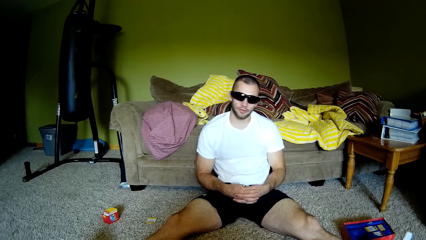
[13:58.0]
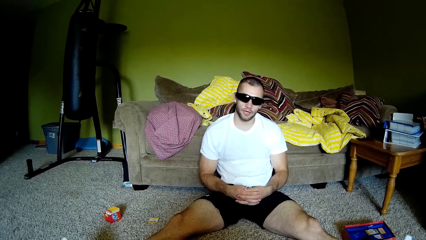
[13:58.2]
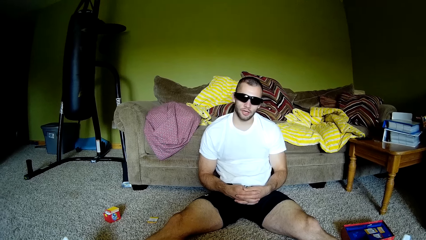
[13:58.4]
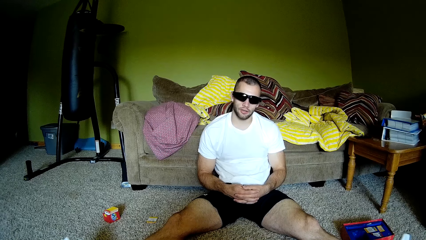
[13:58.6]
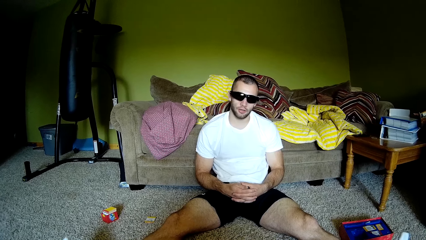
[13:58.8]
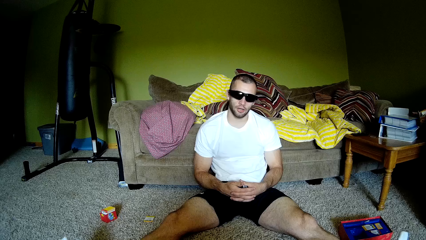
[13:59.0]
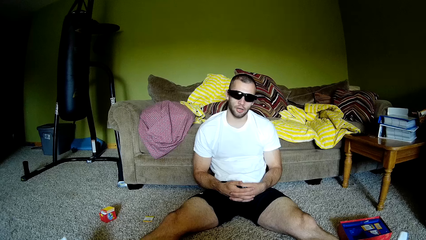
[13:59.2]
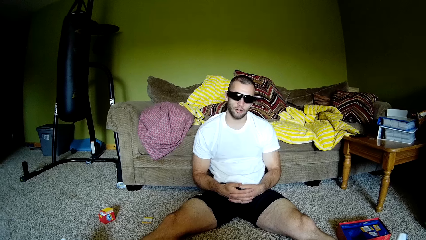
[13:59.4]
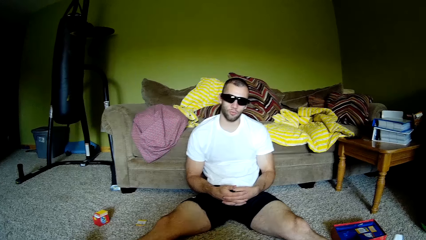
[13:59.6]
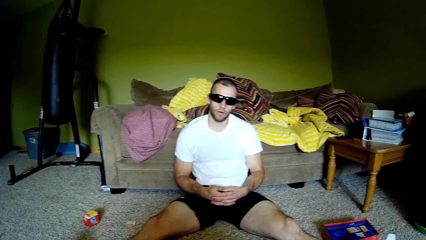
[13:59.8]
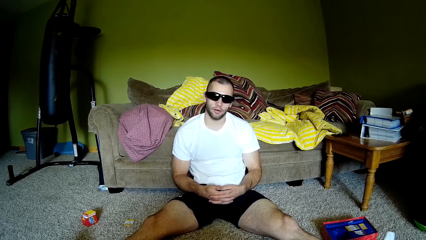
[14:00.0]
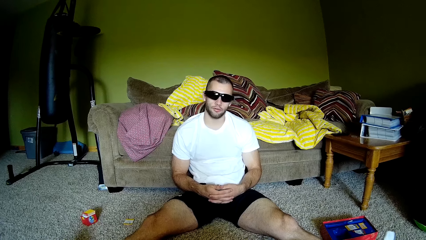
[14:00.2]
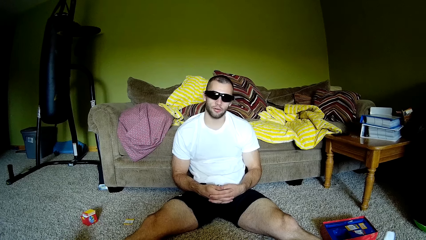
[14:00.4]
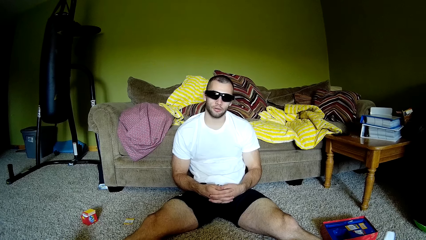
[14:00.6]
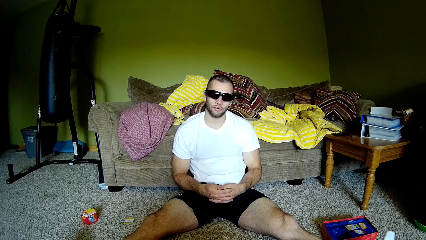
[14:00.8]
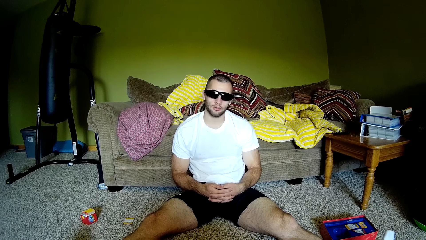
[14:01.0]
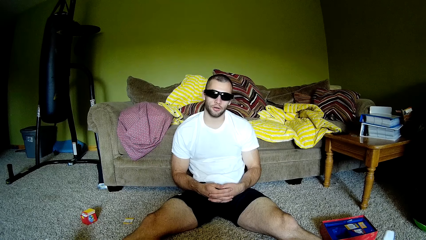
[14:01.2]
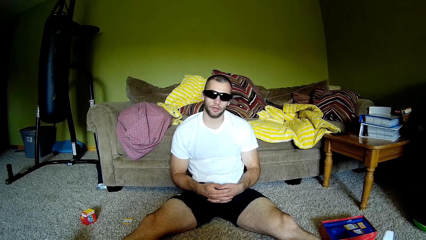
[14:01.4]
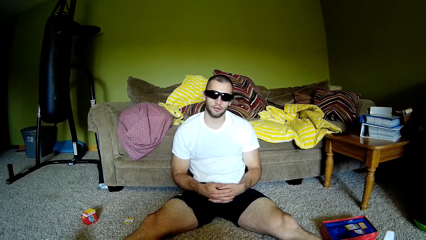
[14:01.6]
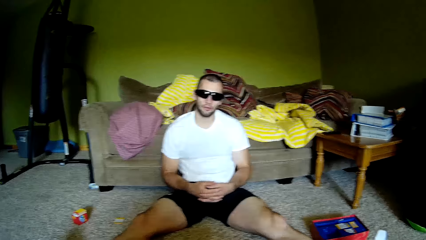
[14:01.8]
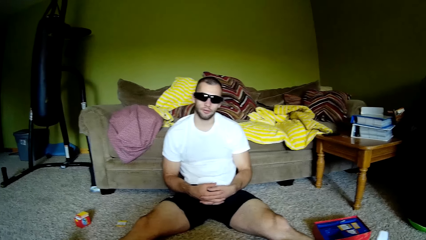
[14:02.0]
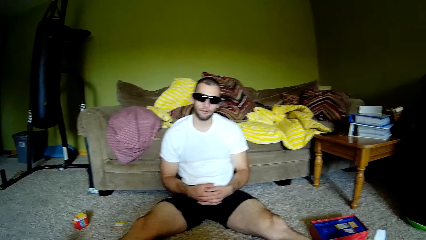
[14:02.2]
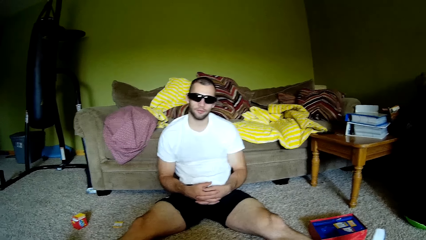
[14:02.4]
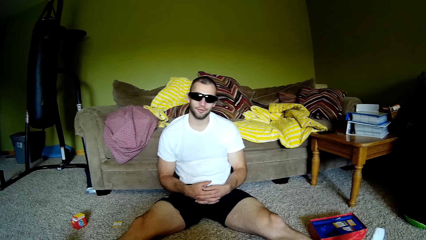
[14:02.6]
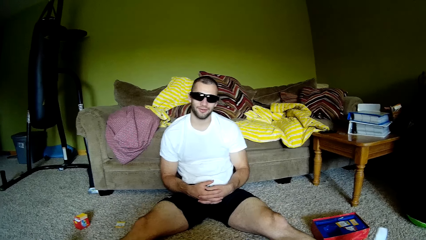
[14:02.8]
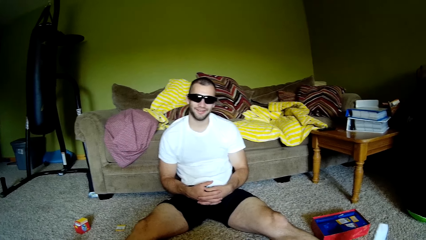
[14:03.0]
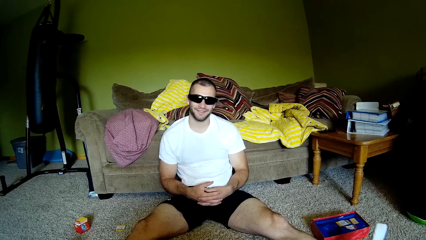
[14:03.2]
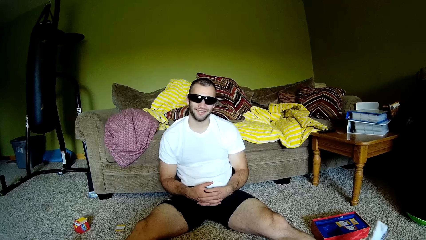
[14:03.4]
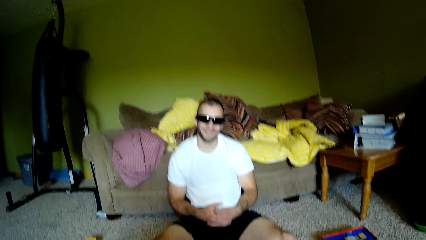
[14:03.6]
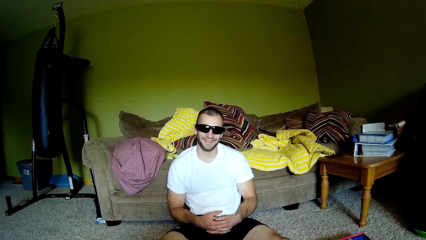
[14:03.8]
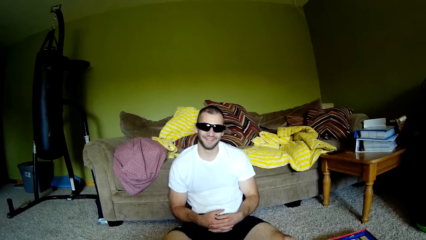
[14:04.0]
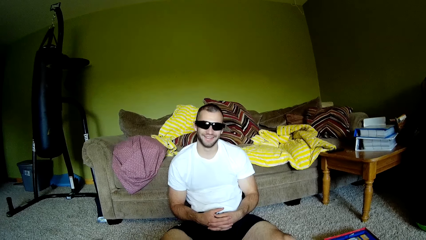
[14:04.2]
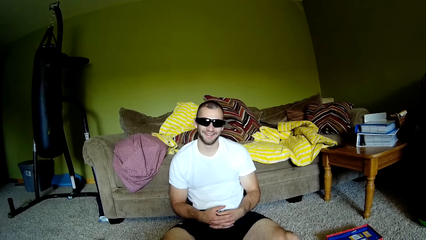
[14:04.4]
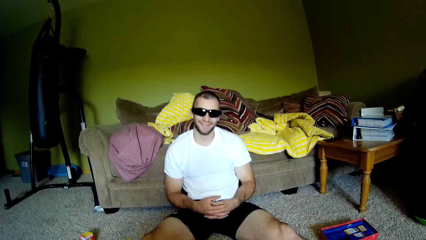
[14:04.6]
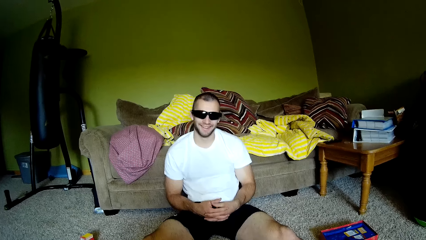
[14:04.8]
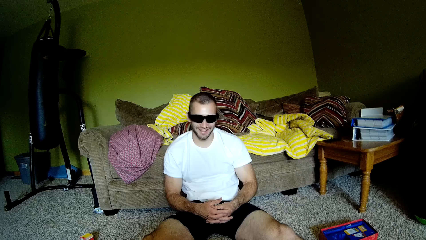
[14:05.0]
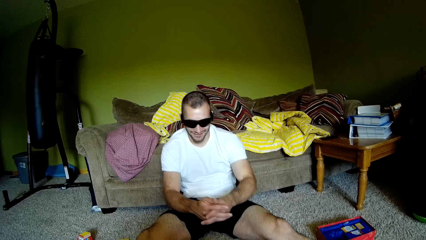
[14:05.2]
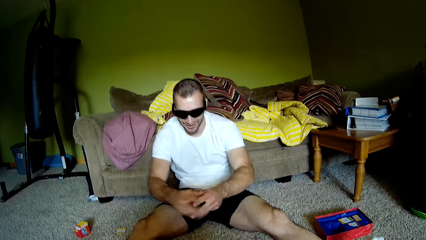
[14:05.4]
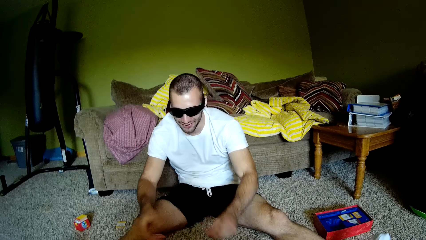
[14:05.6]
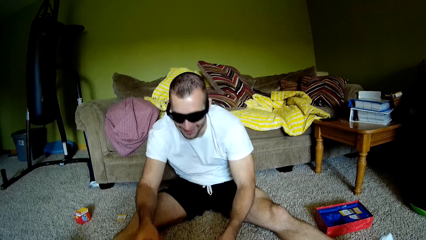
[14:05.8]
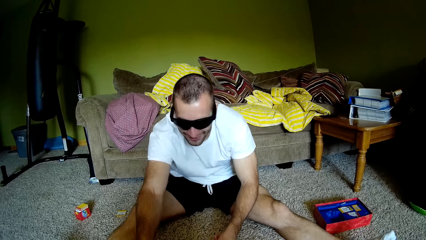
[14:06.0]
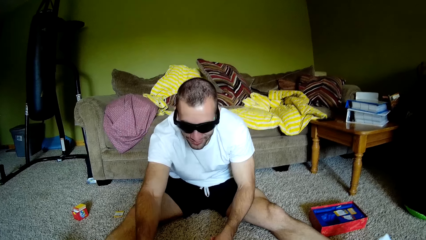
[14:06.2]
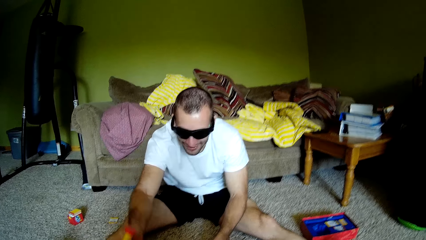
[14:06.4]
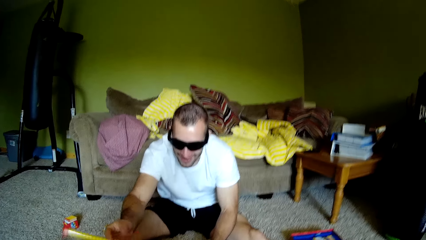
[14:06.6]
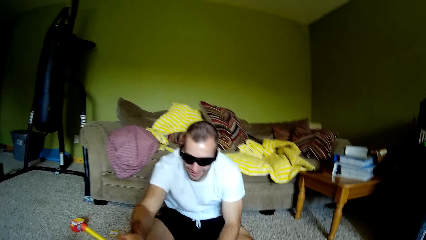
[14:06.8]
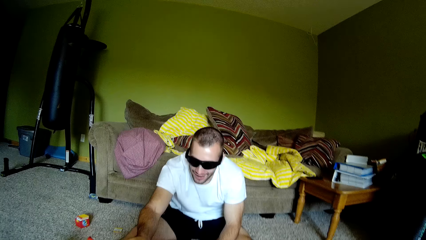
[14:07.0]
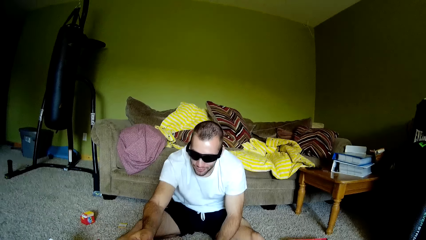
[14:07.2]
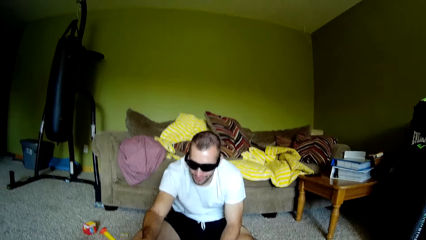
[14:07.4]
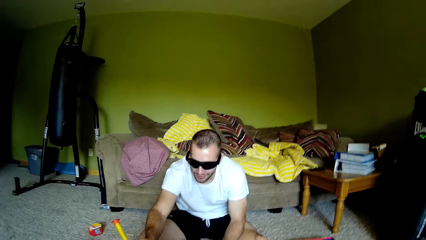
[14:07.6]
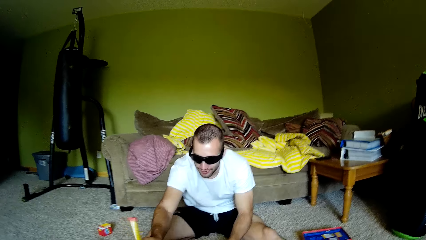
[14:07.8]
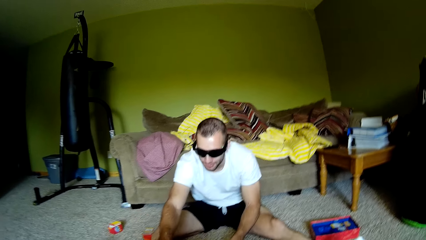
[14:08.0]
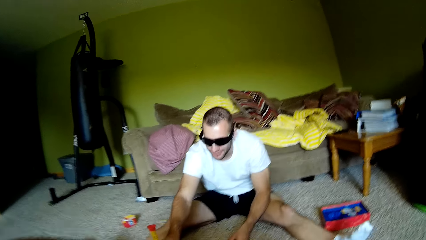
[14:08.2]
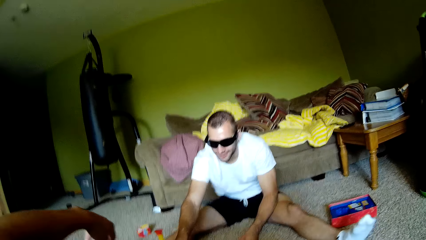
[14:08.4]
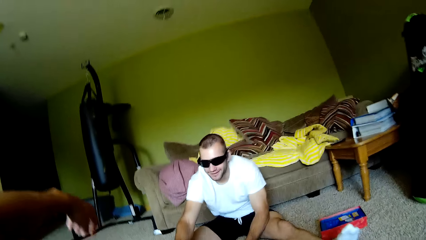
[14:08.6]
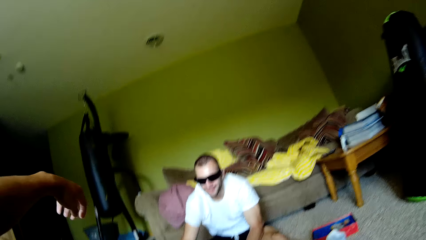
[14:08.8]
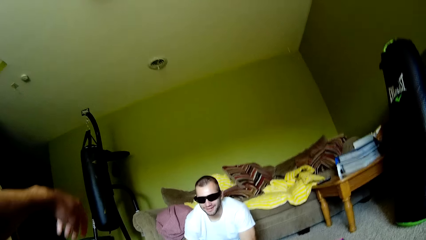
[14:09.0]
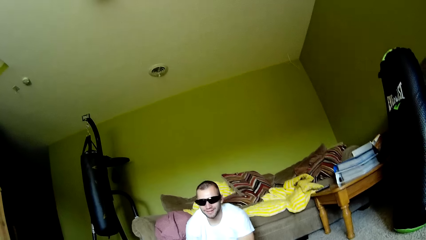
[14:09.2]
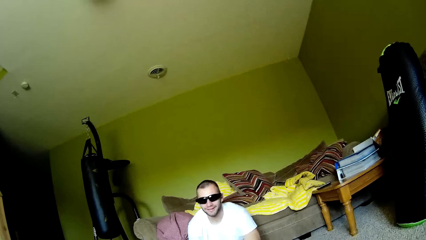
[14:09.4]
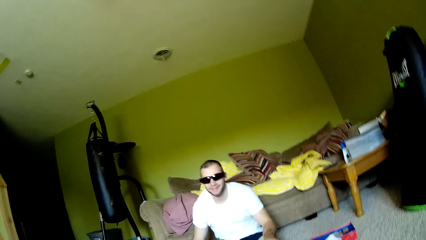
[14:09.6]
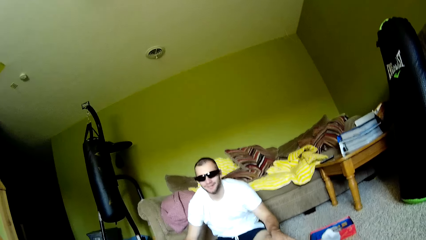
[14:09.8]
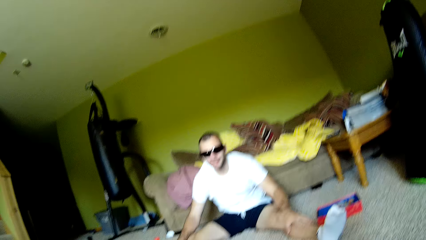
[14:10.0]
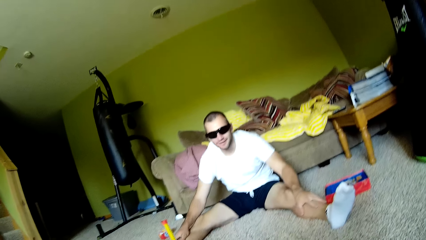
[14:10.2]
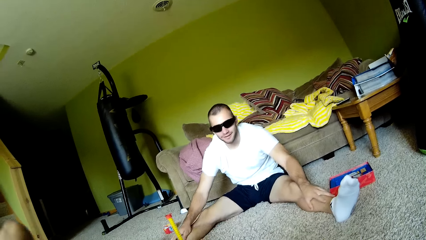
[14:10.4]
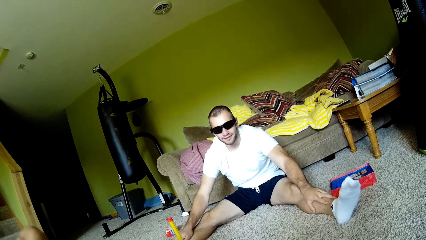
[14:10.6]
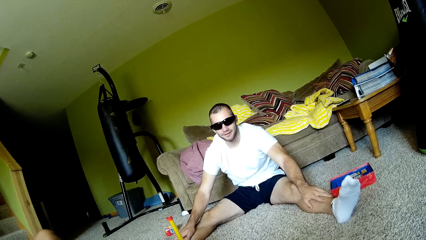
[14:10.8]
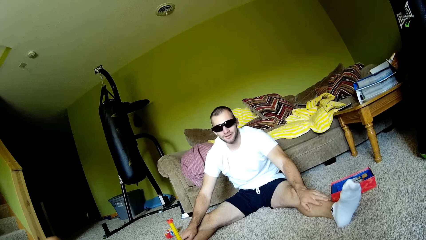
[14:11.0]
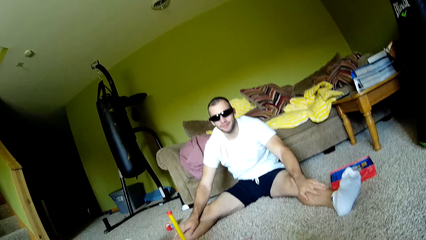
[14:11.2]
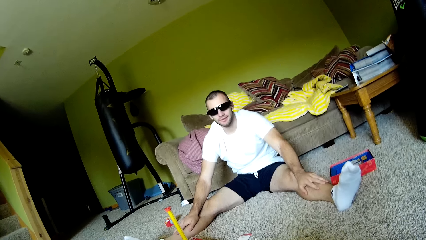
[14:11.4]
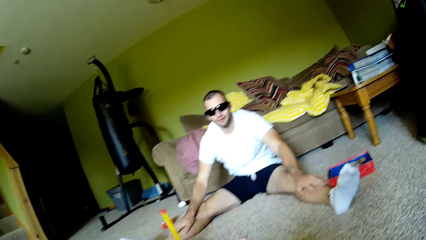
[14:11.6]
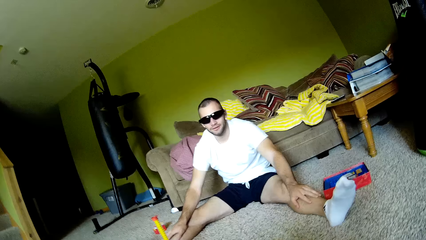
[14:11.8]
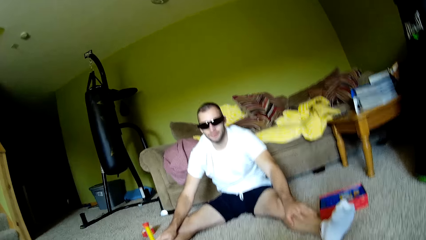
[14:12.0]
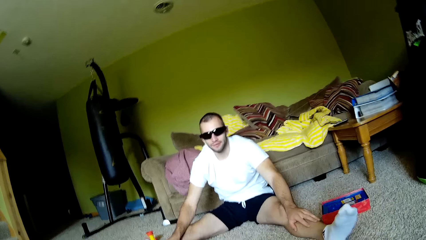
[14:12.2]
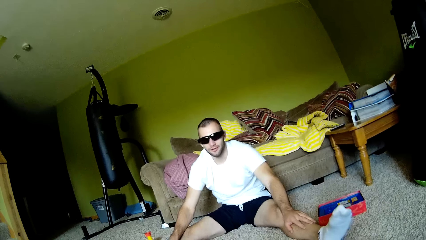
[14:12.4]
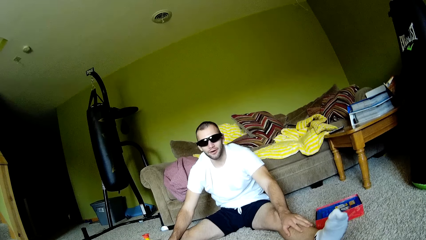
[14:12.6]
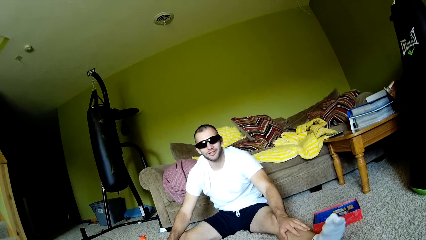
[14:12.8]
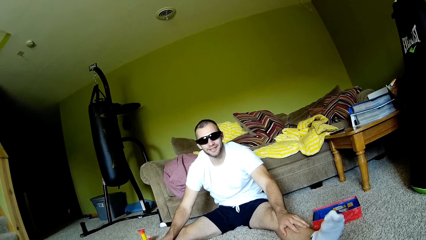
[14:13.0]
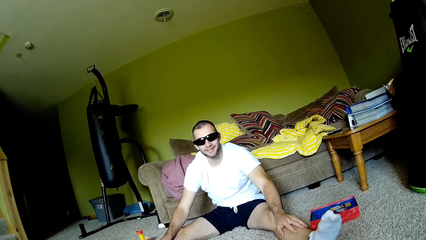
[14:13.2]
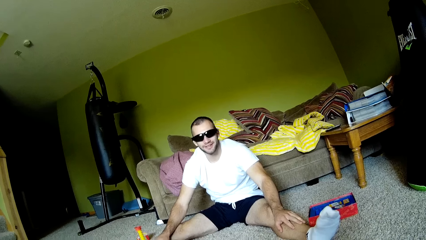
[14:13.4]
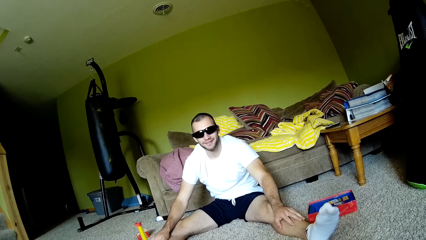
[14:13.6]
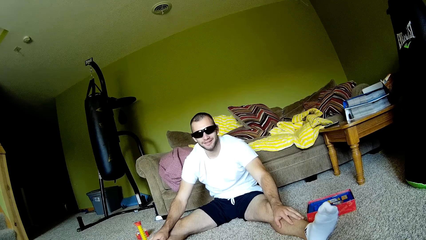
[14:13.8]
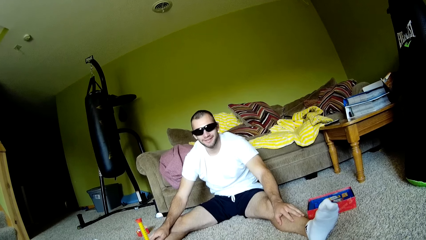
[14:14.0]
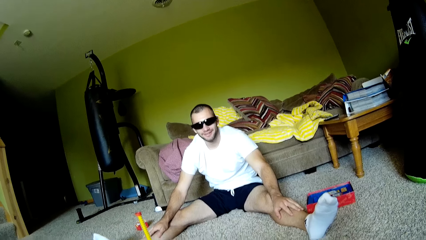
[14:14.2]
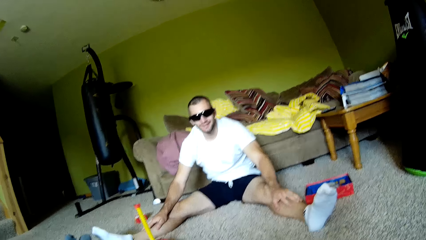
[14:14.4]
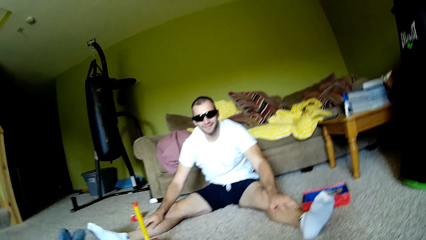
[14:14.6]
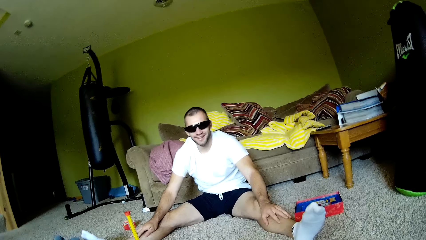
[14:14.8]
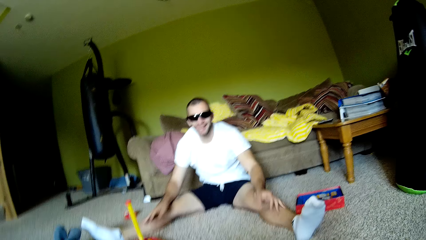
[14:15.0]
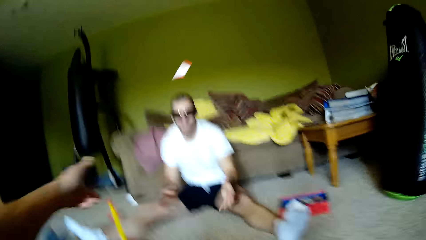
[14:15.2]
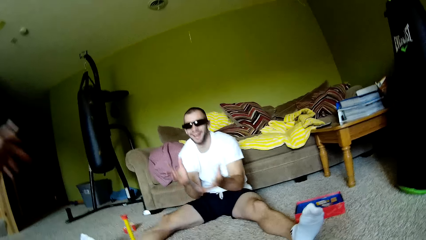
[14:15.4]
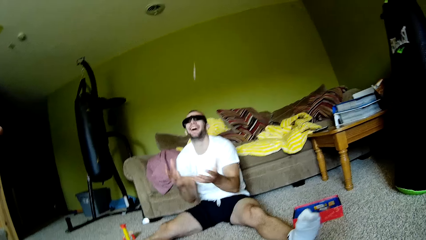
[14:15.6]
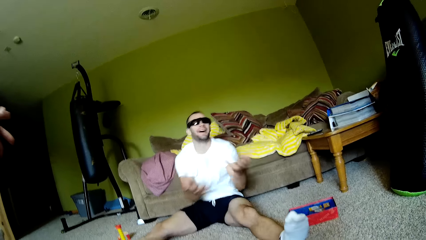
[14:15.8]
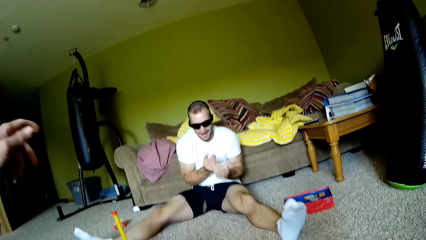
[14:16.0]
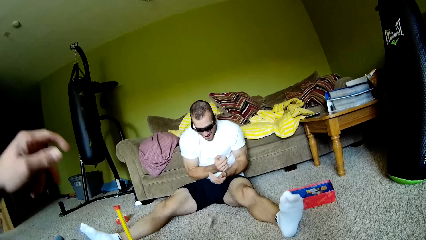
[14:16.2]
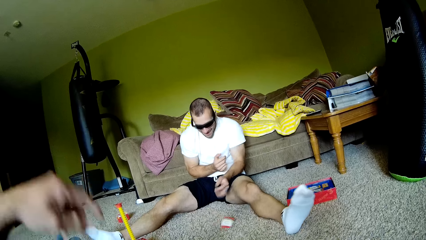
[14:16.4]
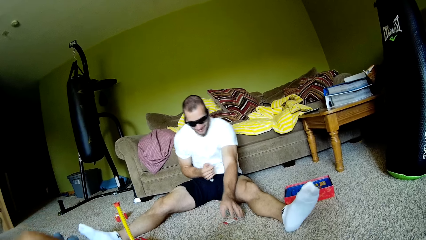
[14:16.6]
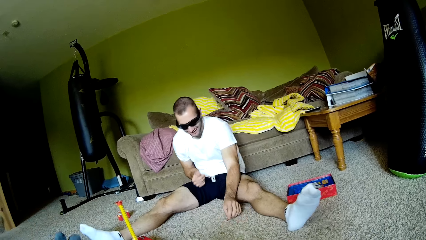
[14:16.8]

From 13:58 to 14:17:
A man talks to the camera wearer. The camera wearer talks to the man. The man talks to the camera wearer, holds a toy, and talks to the camera wearer. The camera wearer raises his left hand. He talks to the man. He drops his hand. The man holds his legs. The camera wearer interacts with the man. He talks to the man. The man talks to the camera wearer. The camera wearer throws a card to the man.
